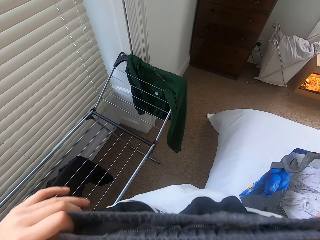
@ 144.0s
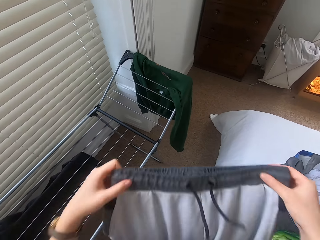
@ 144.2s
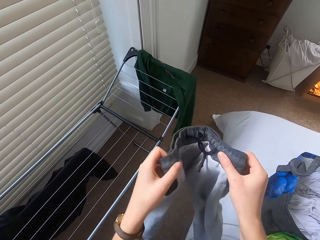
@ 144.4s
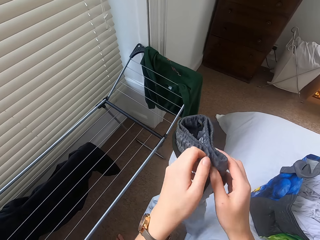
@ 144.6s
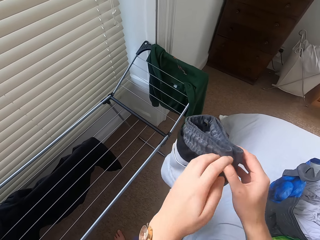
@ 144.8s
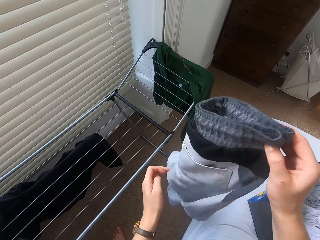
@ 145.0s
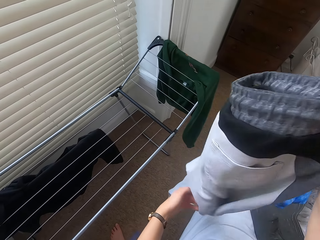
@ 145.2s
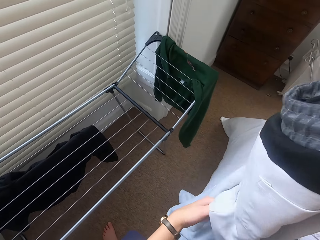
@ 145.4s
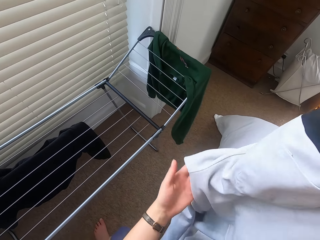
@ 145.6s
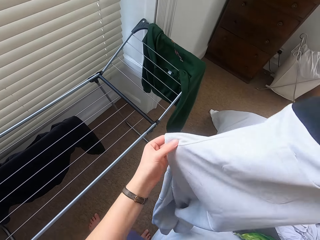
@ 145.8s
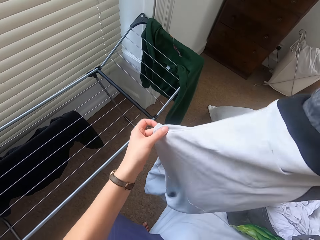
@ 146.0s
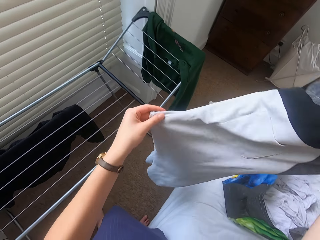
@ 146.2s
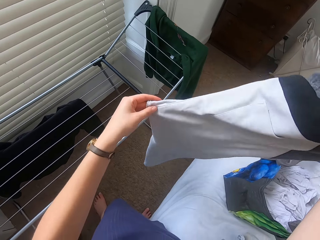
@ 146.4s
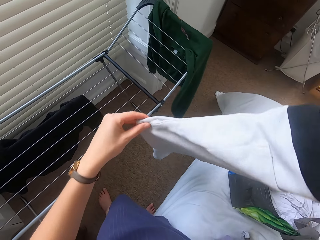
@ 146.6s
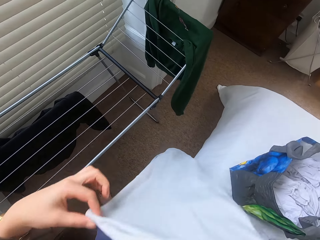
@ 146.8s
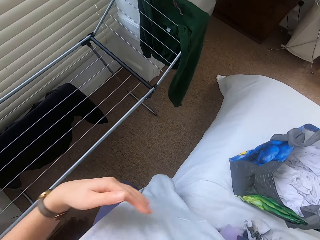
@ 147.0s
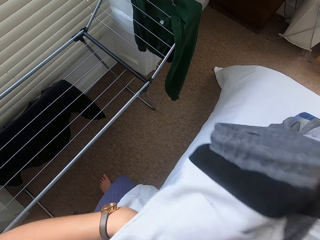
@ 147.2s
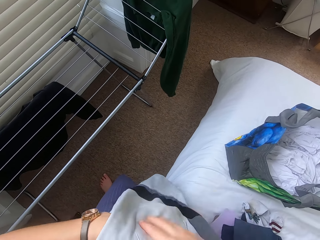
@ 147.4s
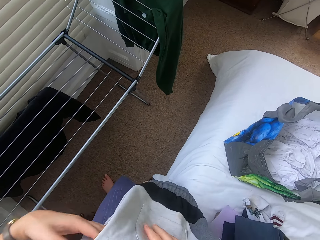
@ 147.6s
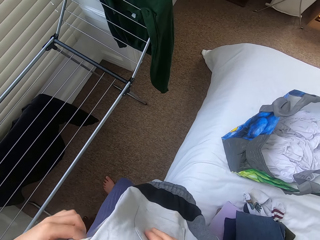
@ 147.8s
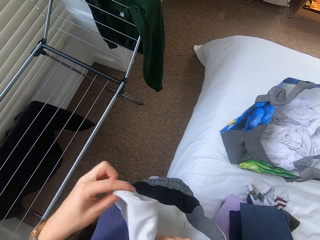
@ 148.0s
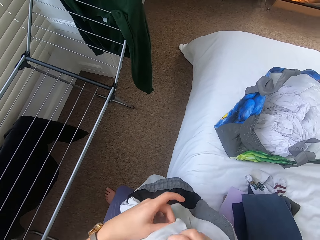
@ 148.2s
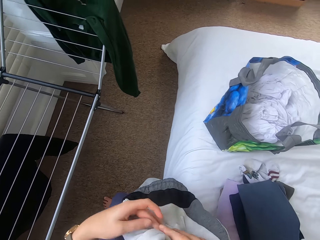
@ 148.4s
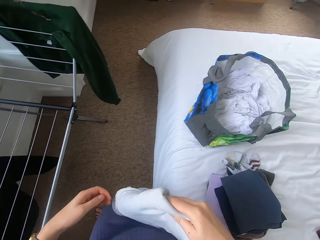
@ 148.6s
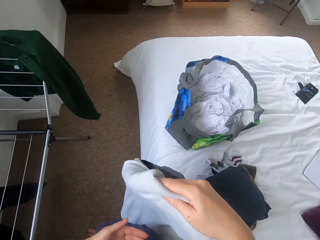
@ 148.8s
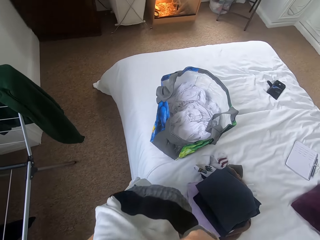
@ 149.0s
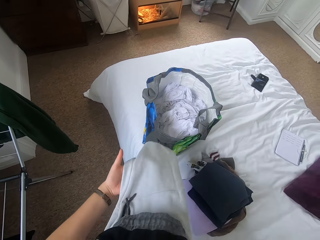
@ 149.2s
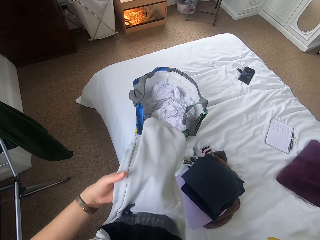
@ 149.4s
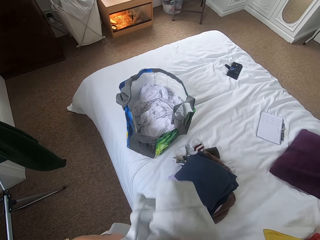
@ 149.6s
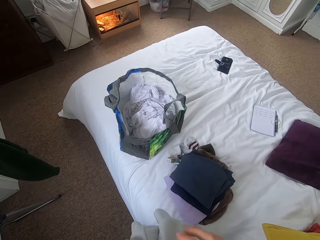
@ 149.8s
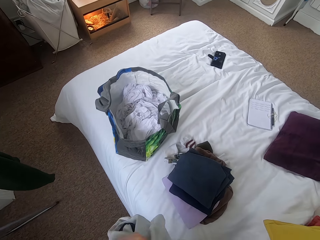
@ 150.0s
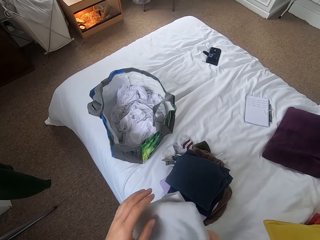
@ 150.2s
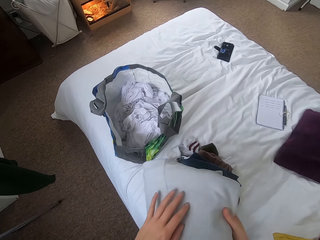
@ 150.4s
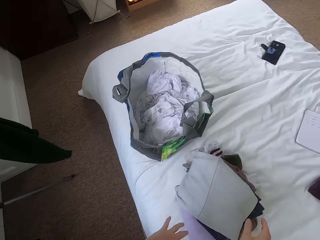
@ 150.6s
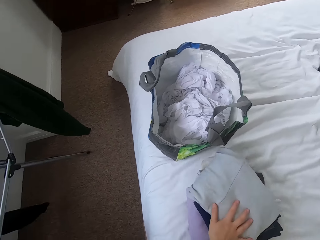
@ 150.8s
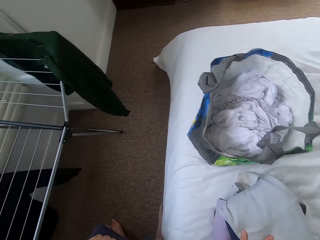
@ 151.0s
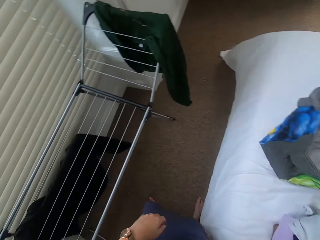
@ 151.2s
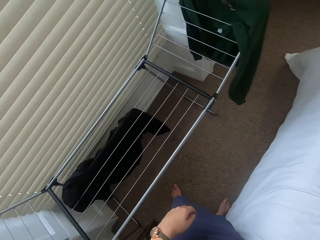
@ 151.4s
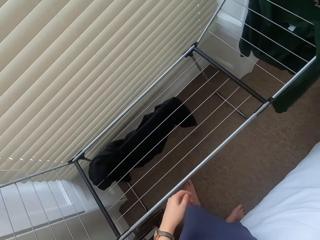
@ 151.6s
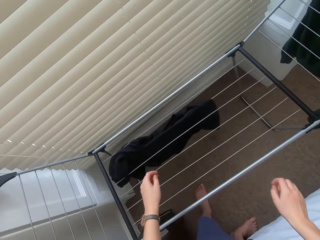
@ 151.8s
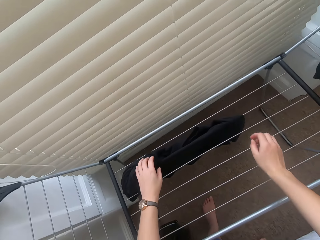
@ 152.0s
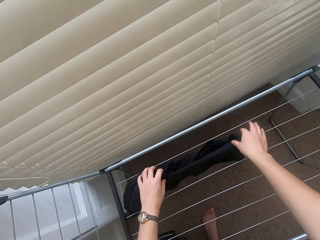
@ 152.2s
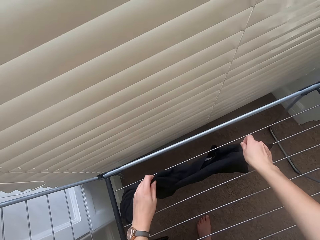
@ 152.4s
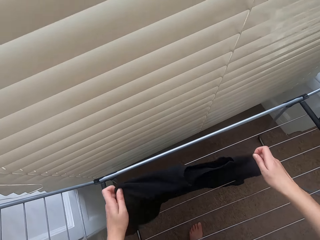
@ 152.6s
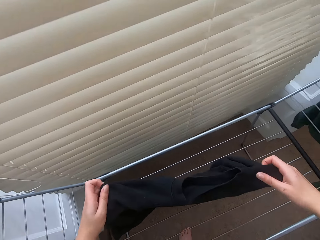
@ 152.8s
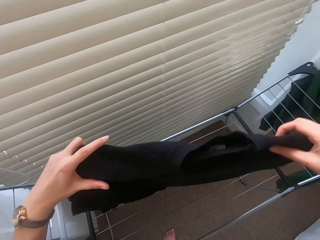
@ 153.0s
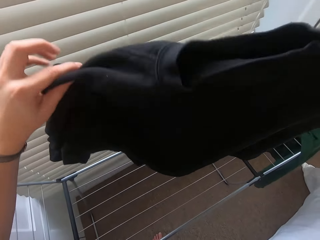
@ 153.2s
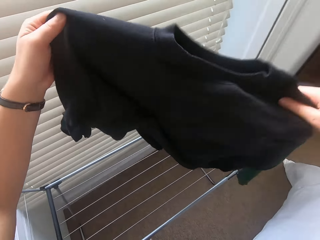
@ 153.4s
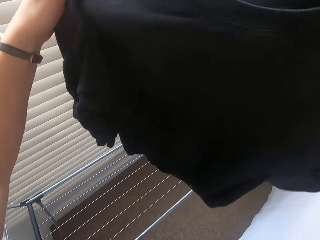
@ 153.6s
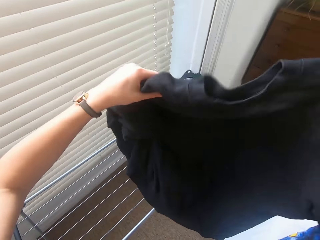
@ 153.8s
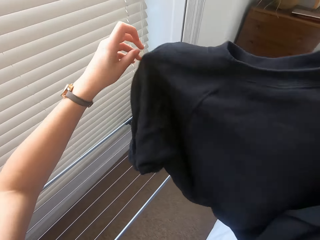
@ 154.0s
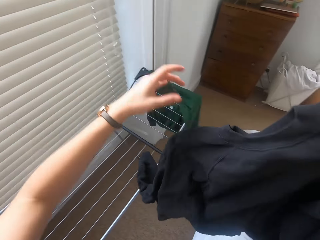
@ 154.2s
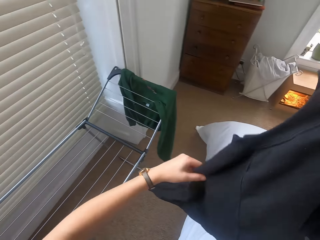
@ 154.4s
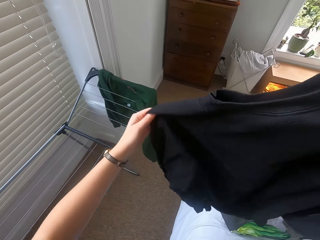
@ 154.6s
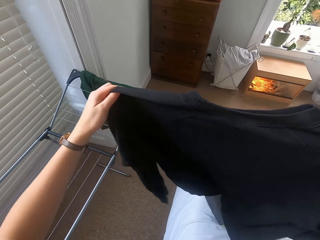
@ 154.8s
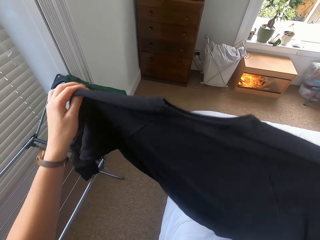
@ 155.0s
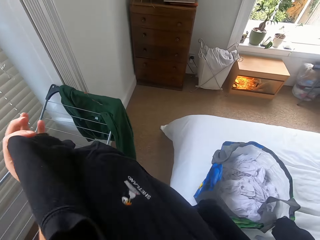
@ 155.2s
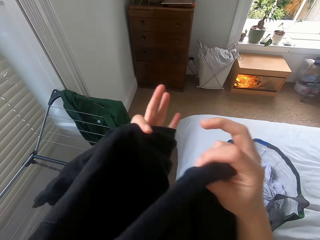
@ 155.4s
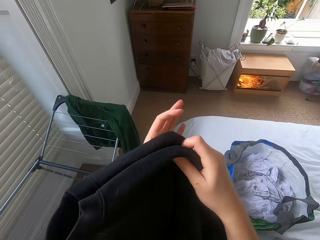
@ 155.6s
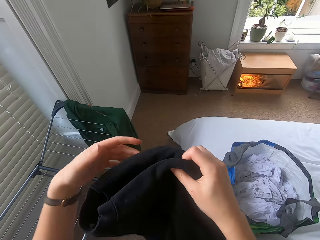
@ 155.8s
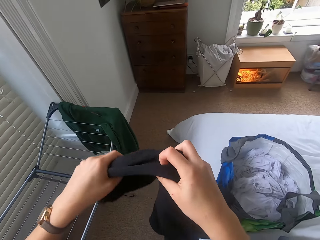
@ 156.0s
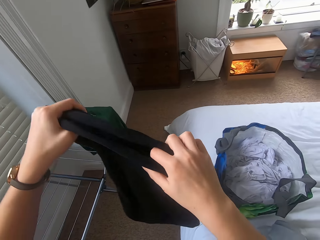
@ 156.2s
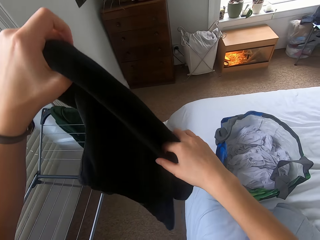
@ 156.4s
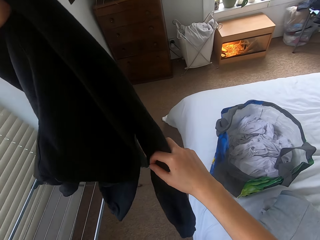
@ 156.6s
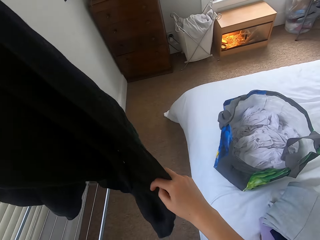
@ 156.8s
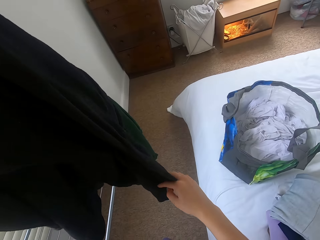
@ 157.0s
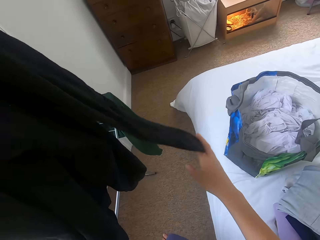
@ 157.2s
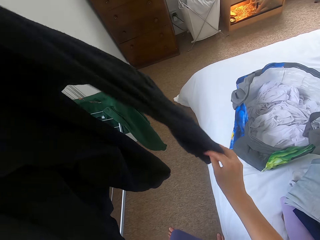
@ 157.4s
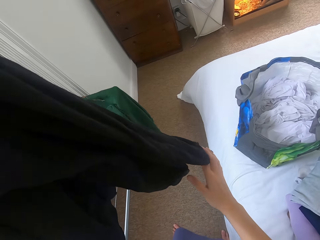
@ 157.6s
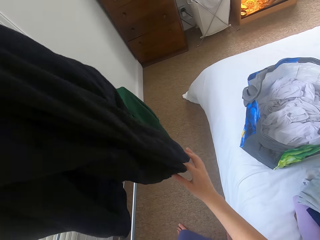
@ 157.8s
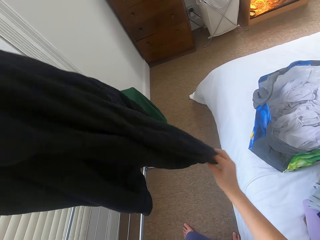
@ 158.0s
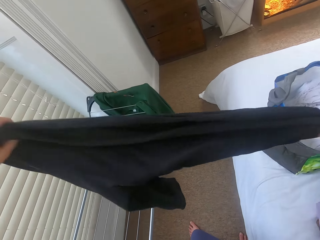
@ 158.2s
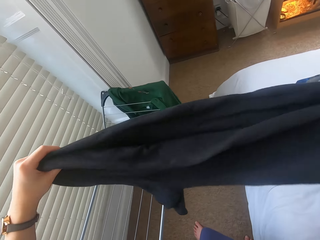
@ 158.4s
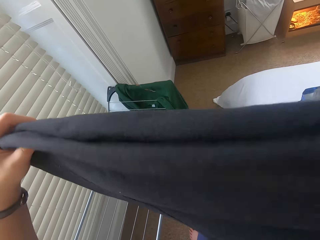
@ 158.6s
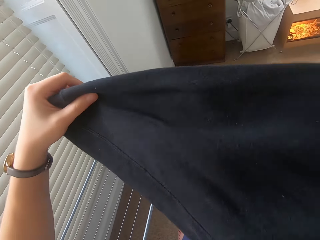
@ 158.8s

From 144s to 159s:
The camera wearer folds the cloth. They put the cloth on the bed. They remove the cloth on the clothesline. They fold the cloth.

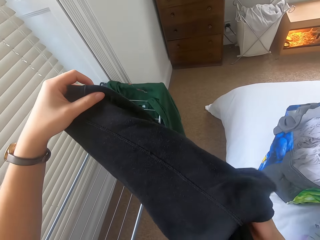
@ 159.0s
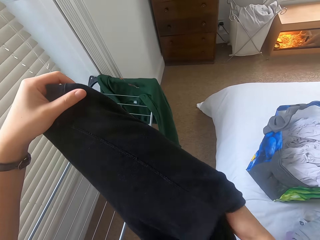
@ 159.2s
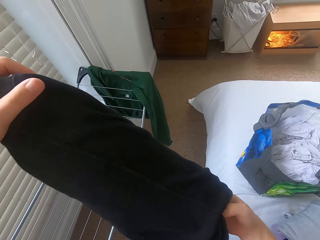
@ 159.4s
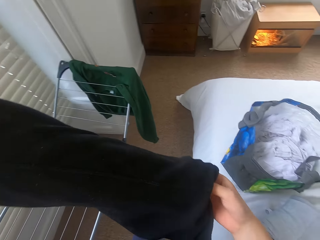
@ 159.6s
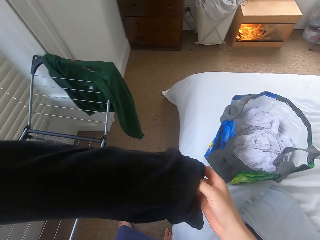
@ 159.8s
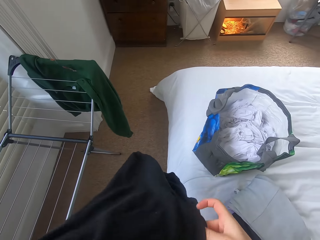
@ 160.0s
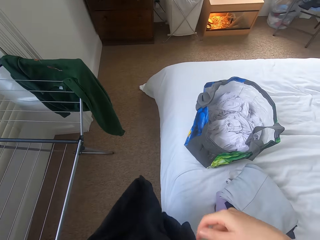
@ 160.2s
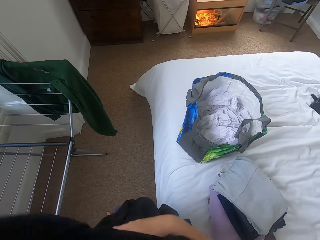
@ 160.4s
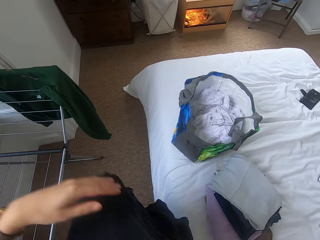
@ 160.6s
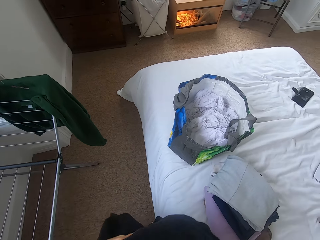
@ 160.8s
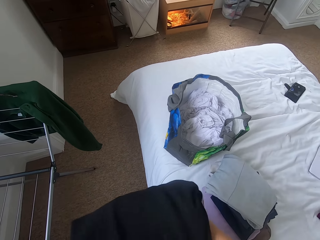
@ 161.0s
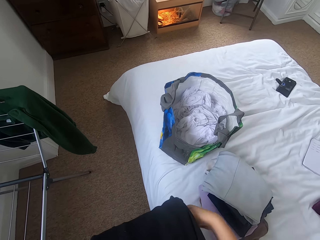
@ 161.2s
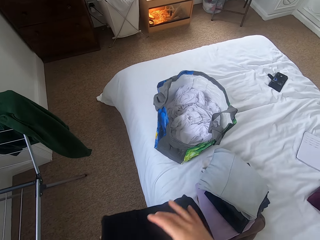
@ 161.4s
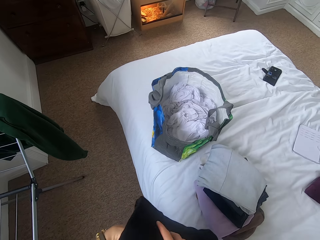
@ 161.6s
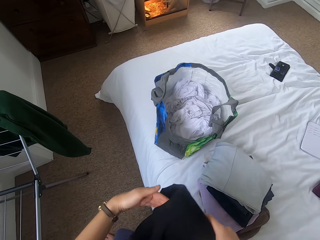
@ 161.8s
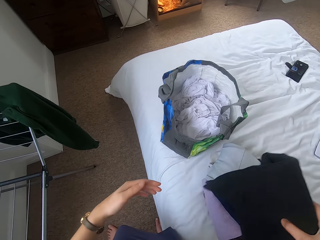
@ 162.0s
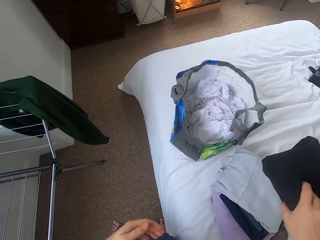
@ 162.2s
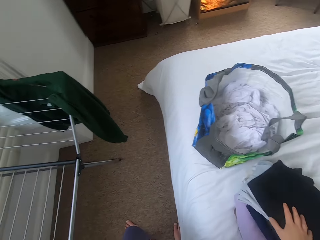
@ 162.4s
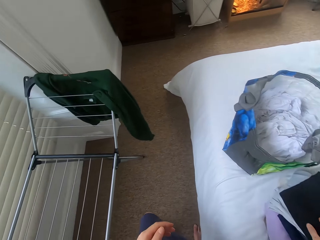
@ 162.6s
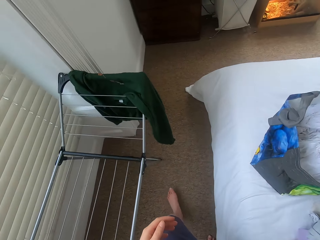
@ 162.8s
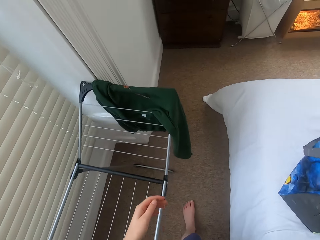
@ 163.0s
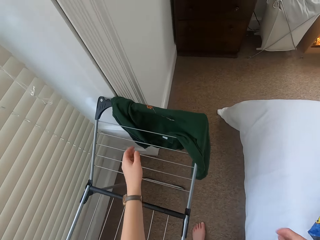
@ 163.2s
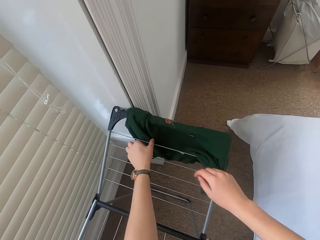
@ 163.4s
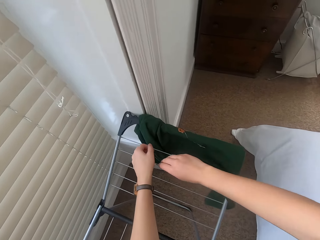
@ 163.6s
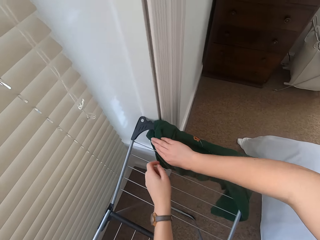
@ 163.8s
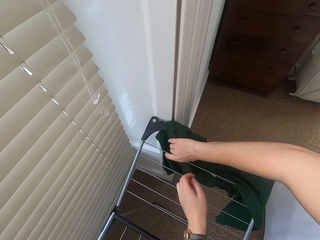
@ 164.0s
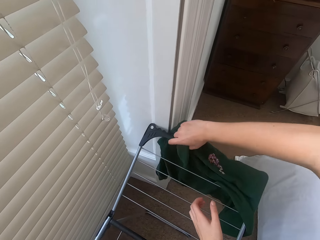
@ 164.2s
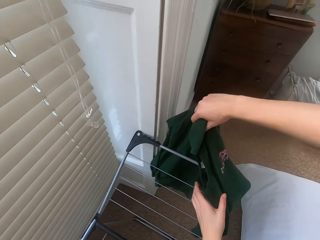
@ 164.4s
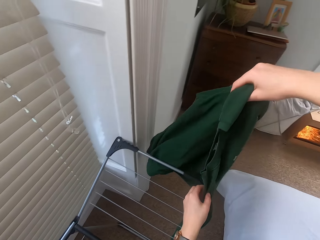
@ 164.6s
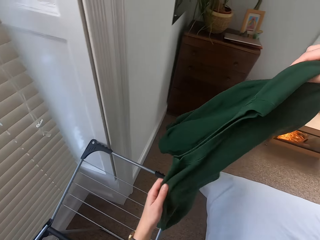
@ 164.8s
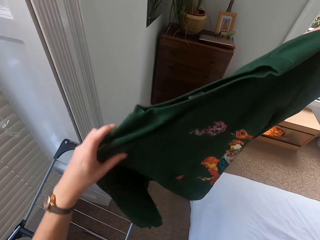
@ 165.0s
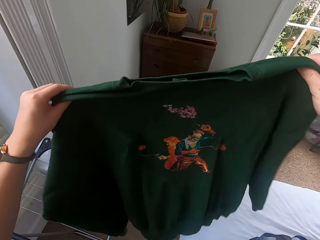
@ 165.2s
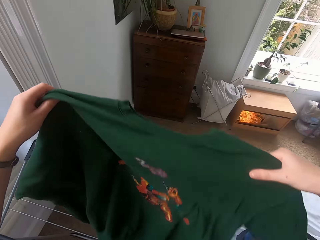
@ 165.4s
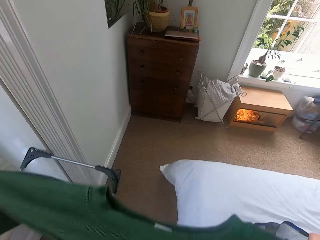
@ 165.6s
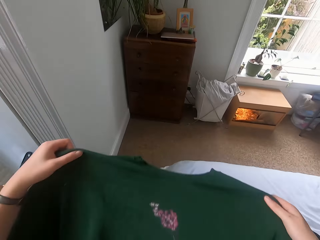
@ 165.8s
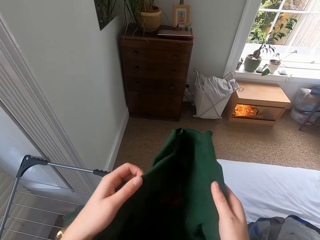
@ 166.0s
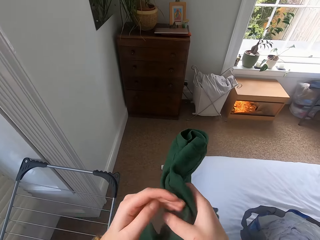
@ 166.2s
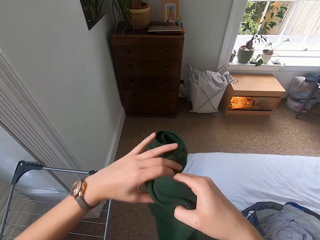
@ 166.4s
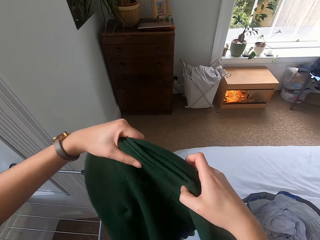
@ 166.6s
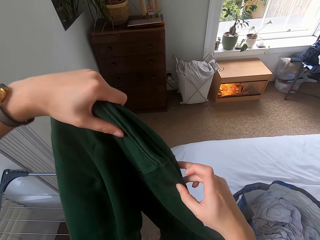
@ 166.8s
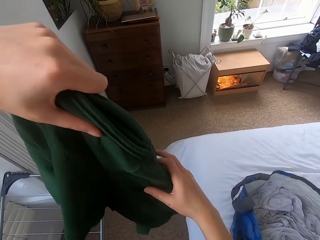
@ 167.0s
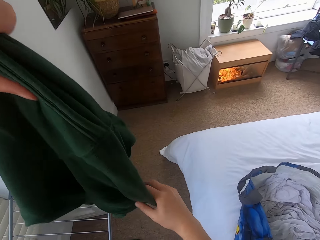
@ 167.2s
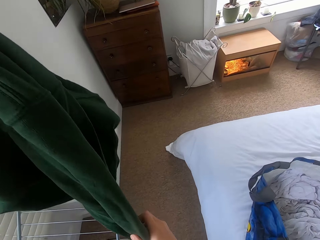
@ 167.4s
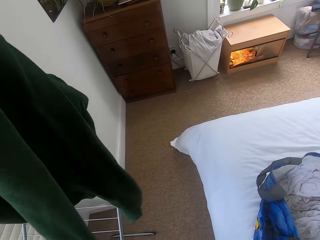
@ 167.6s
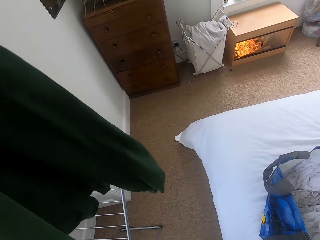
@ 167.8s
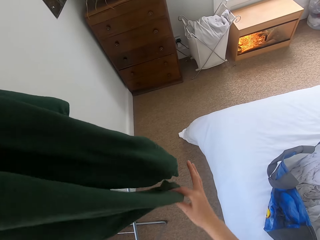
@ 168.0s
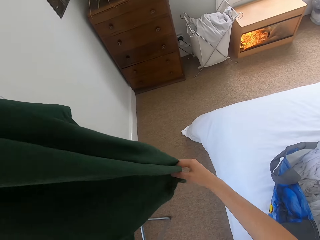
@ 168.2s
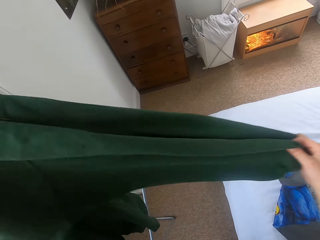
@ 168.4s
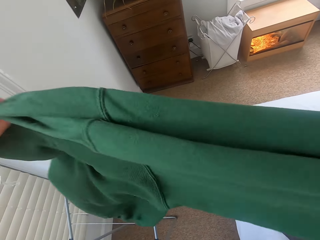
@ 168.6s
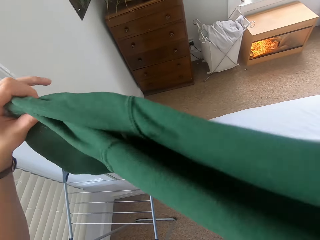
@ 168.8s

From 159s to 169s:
The camera wearer puts the cloth on the bed. They remove the cloth on the clothesline. They fold the cloth.
